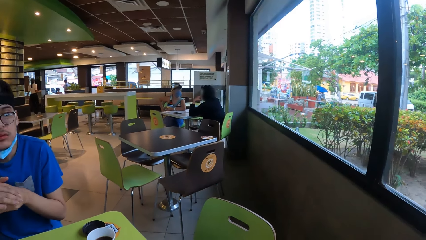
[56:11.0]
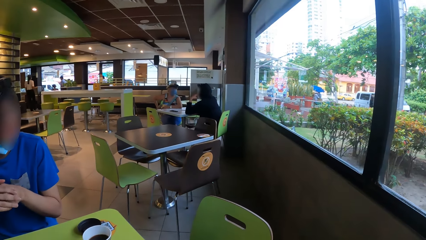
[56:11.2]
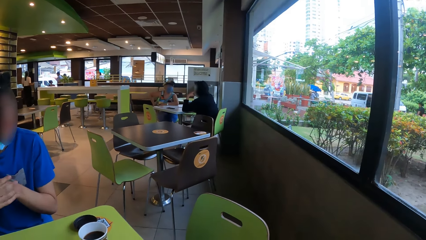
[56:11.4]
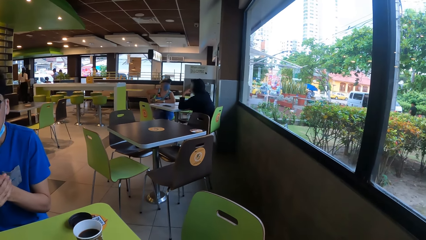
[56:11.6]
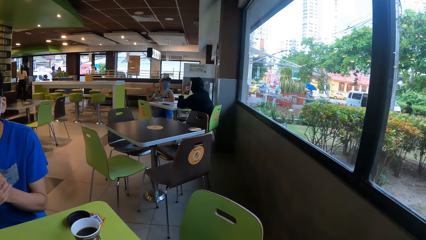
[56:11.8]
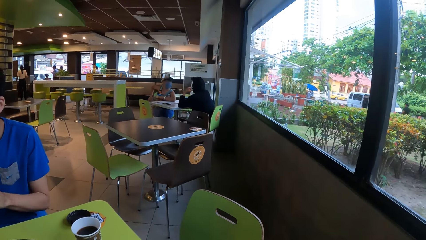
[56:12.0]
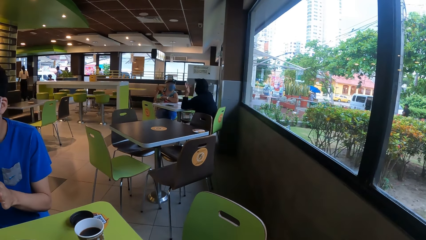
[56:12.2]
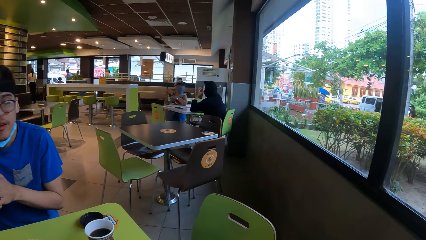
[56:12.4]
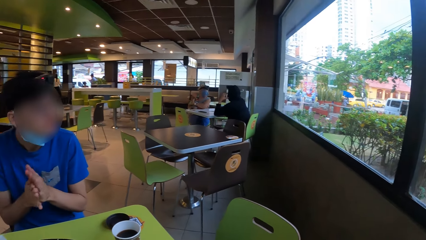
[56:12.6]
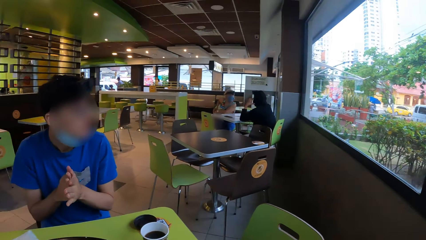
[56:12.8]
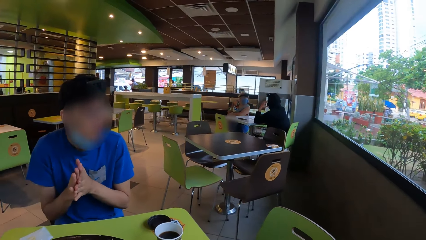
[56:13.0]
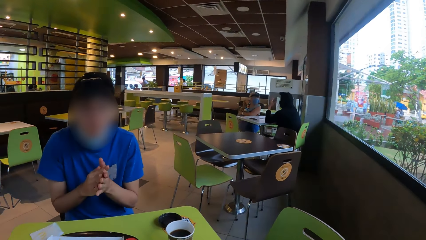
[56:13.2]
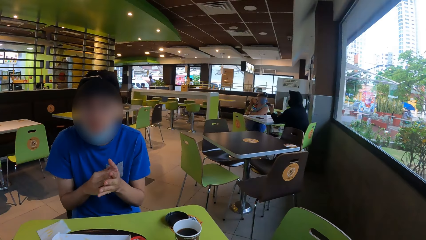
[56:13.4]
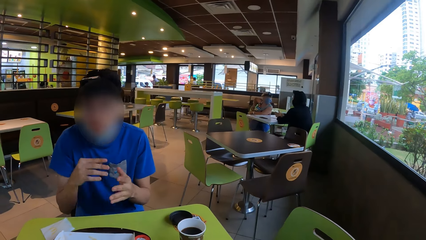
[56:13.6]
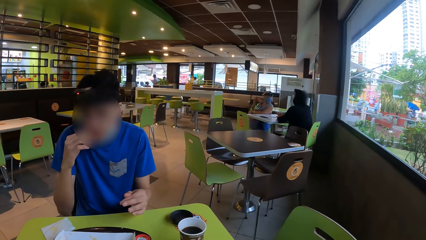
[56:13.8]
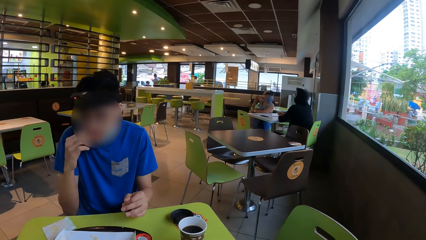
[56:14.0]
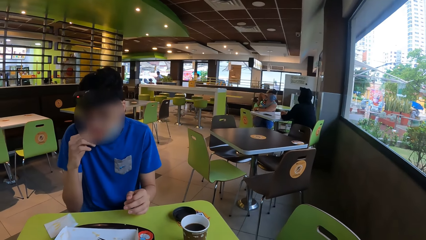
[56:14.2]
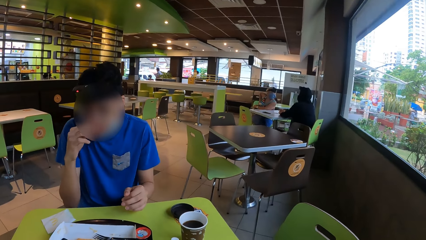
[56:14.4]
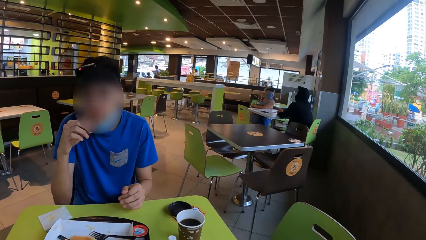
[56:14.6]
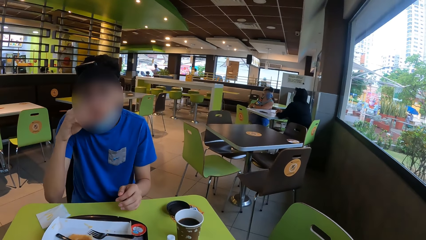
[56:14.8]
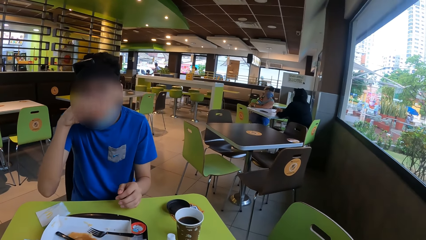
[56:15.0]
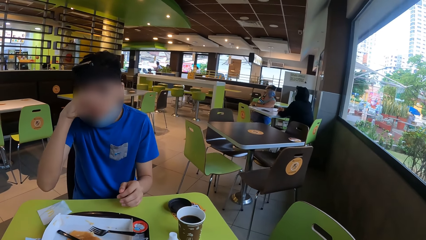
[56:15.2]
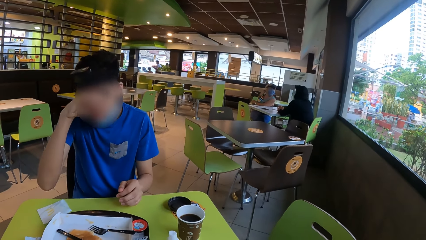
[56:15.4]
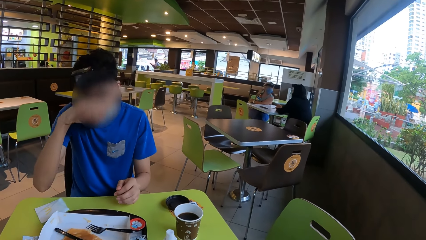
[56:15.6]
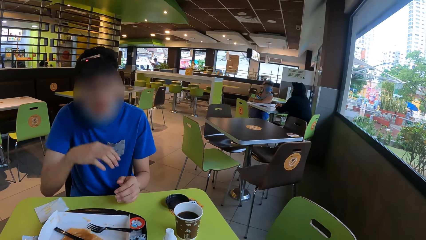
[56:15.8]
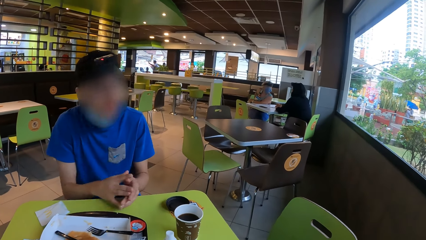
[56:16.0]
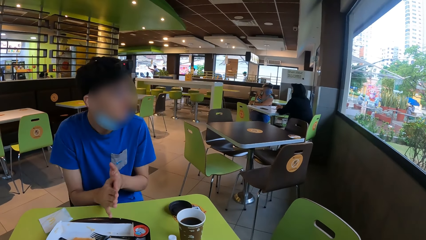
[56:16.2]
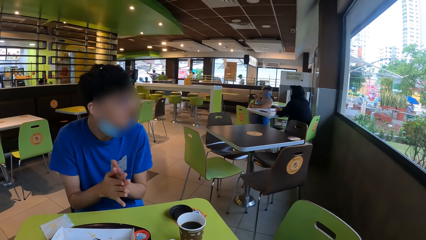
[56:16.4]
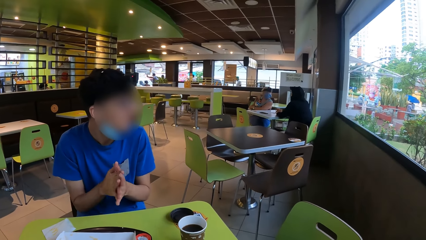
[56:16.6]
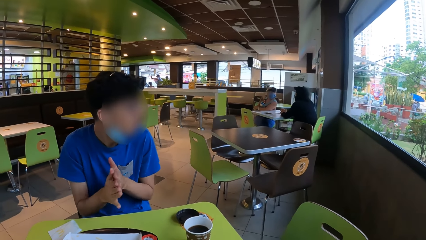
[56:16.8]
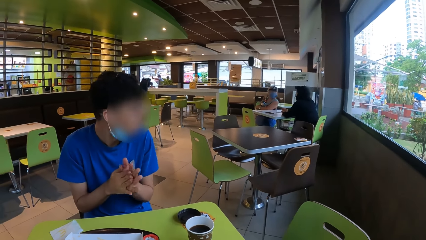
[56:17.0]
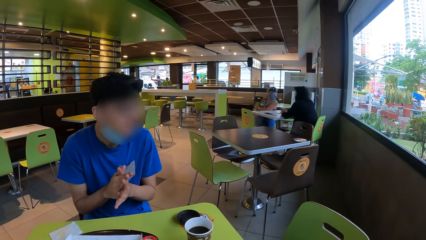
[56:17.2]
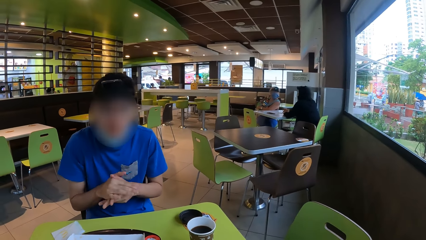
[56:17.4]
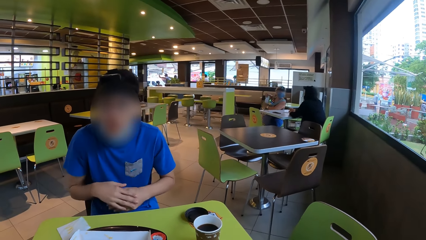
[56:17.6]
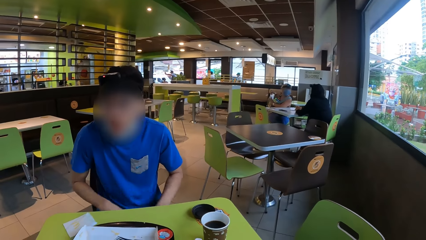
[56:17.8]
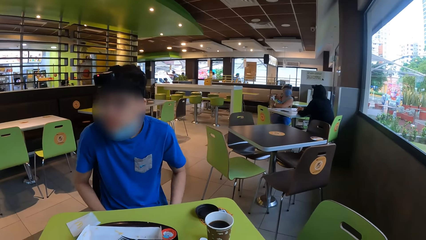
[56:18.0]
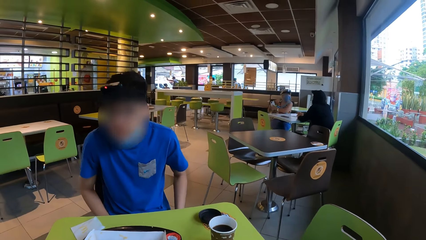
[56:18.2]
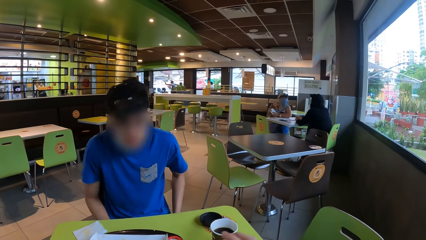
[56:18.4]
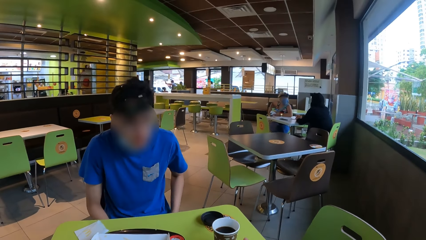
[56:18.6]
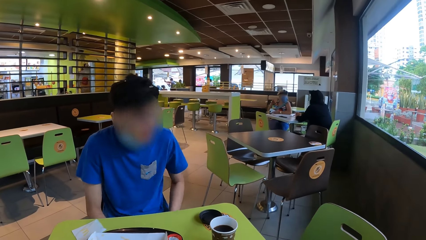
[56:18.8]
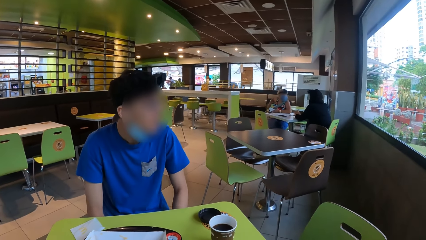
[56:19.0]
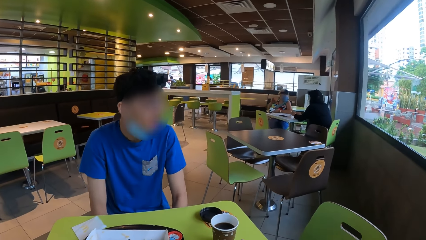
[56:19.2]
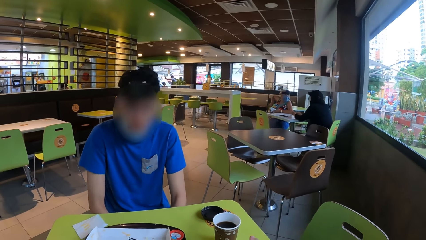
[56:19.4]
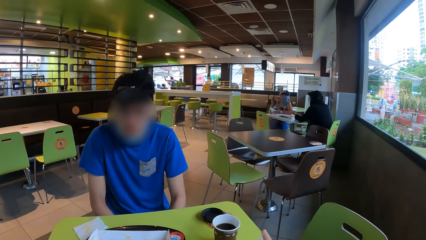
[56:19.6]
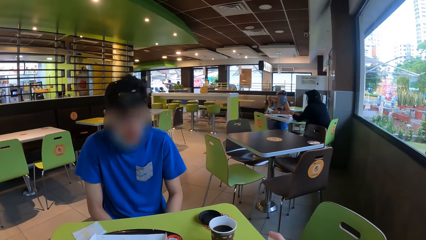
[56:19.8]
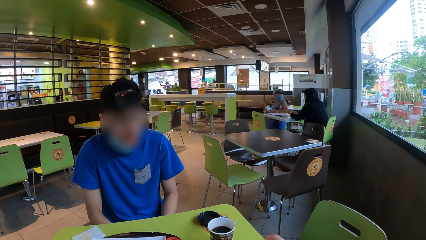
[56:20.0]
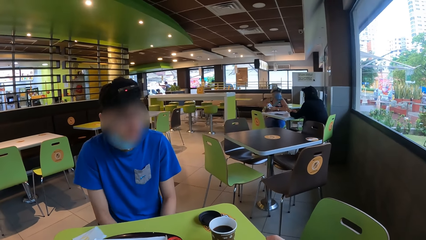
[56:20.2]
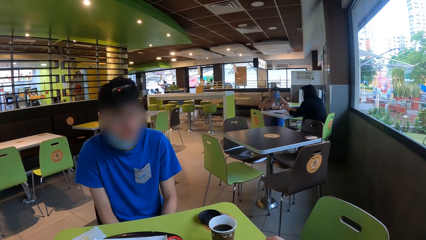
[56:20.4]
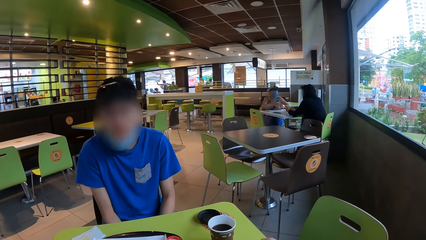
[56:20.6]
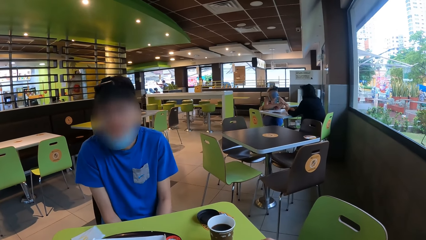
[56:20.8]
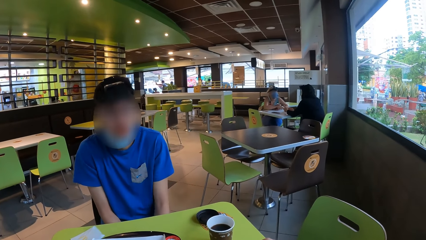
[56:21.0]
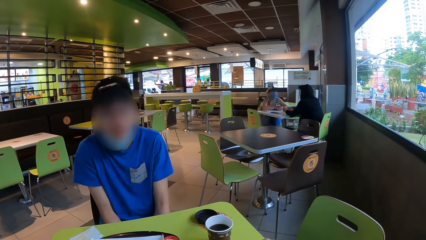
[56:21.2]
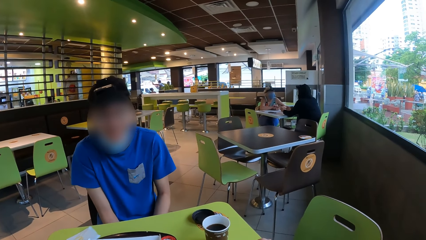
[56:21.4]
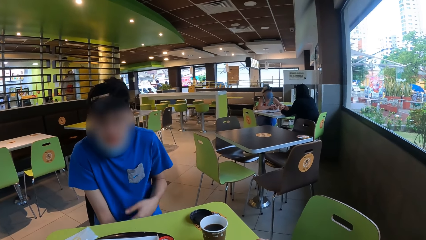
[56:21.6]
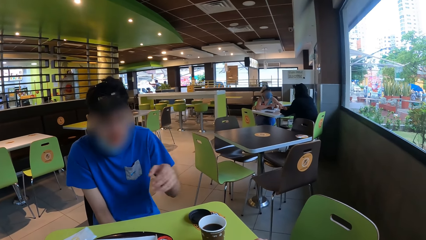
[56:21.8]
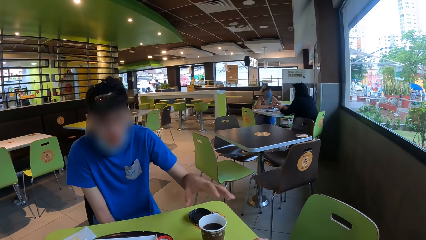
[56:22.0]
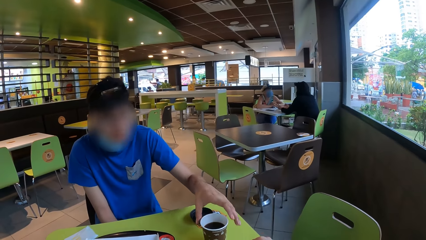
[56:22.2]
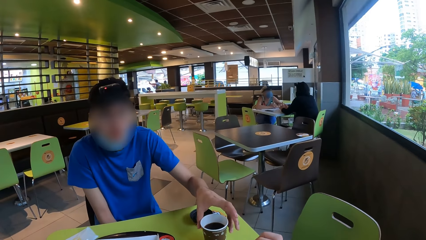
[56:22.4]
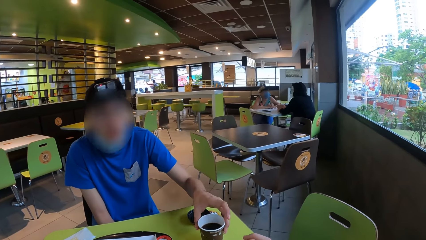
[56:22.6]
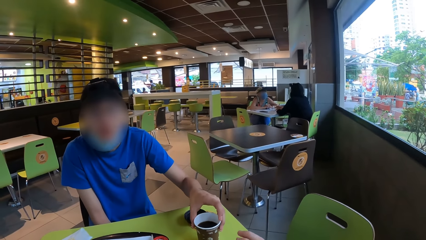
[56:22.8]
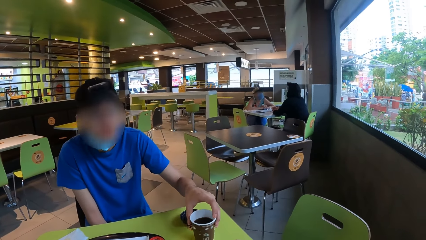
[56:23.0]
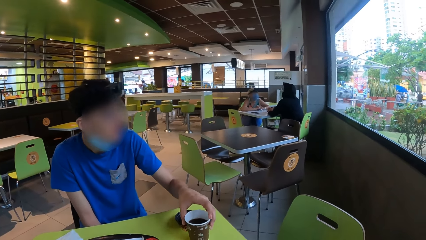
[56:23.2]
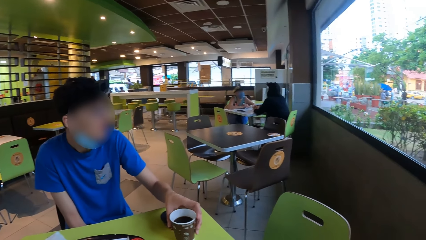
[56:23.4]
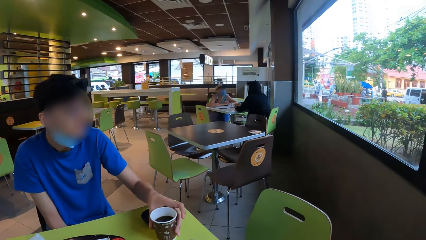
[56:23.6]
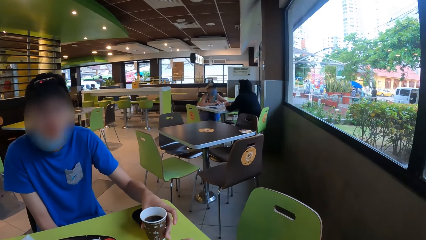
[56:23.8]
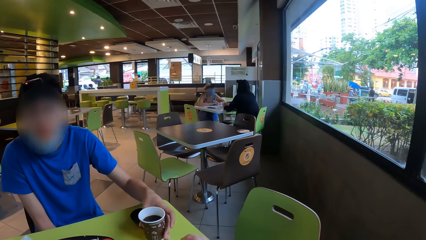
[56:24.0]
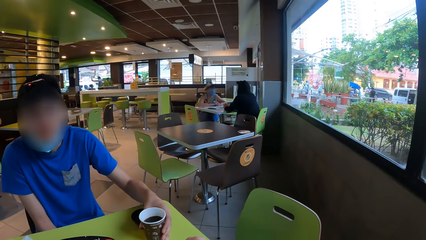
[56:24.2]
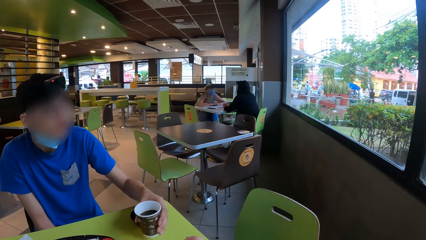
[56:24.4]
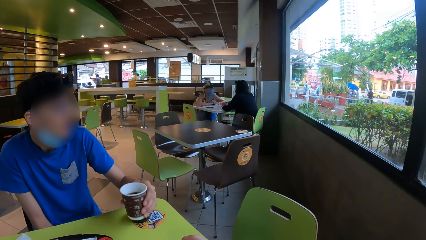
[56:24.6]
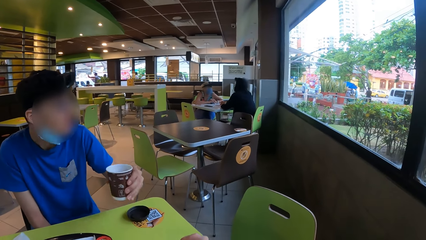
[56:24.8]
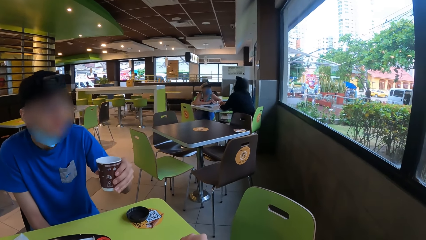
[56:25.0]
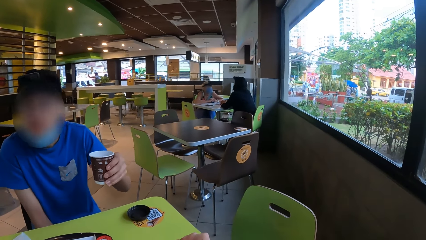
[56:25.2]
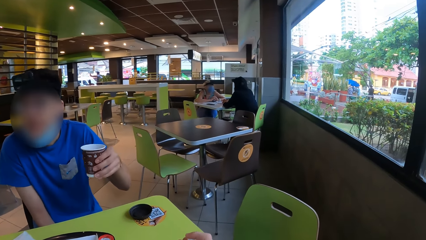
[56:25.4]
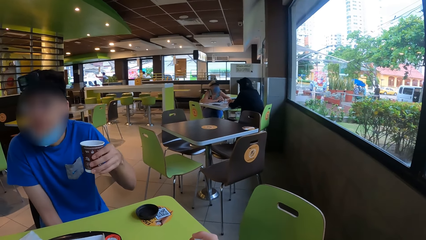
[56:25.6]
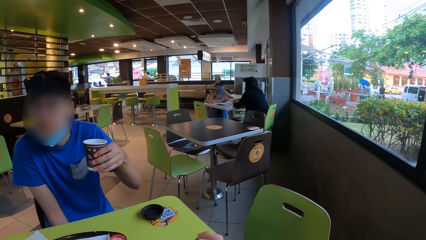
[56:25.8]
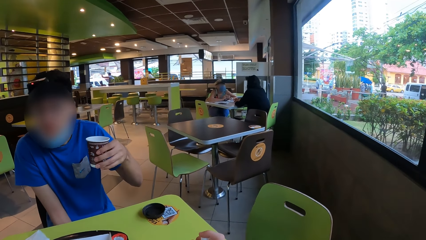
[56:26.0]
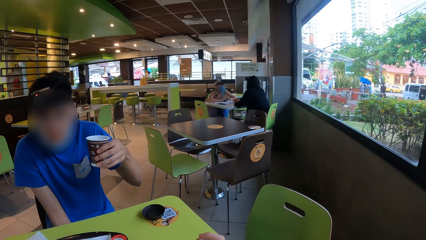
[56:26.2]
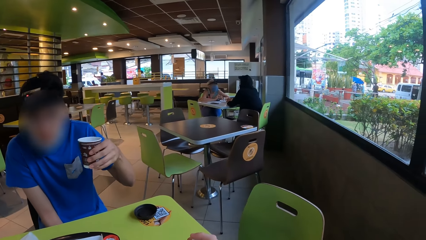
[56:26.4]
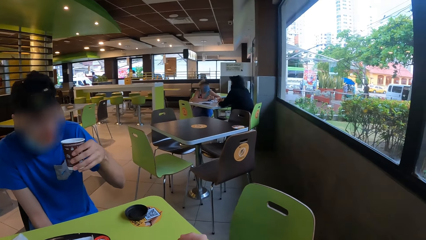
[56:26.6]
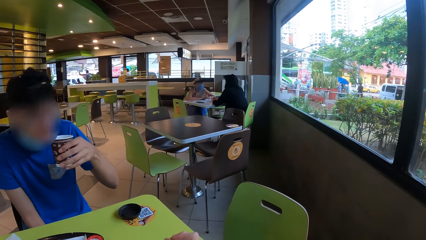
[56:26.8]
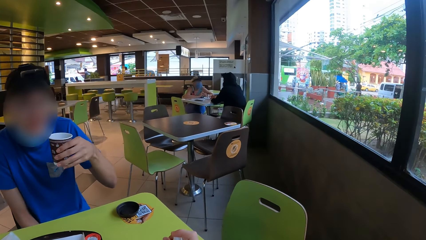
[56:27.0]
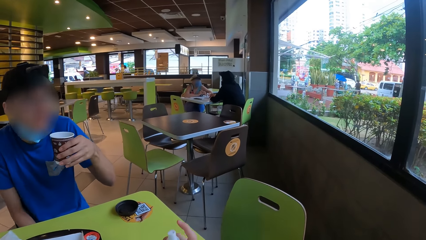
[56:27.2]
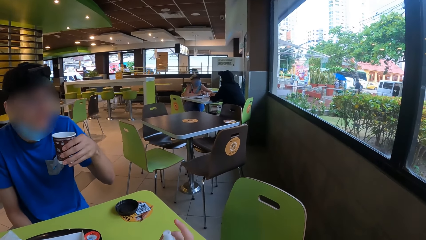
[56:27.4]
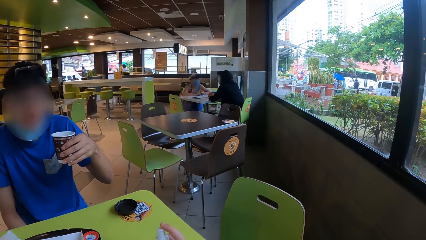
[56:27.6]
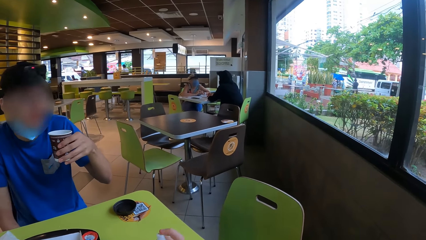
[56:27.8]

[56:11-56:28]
The camera wearer looks at the window. A man touches his face with his right hand. The man rubs both hands together. The camera wearer stares at the man. The man holds a cup with his left hand. The man picks up the coffee cup.
